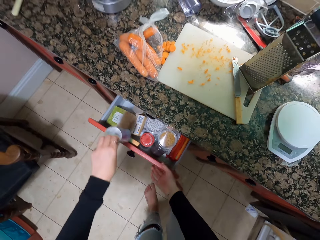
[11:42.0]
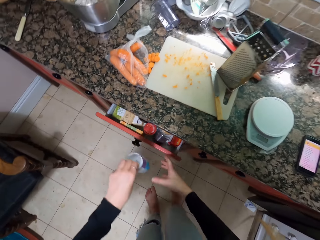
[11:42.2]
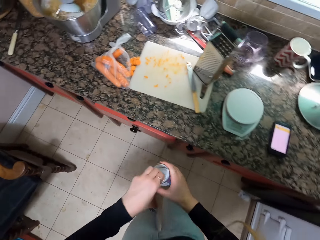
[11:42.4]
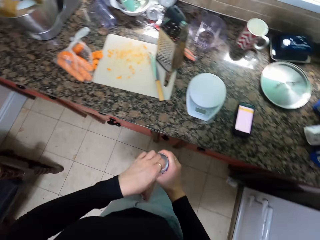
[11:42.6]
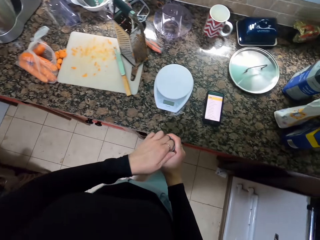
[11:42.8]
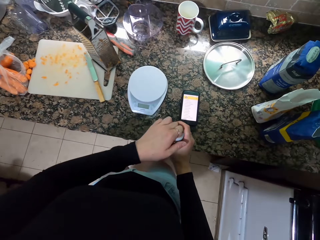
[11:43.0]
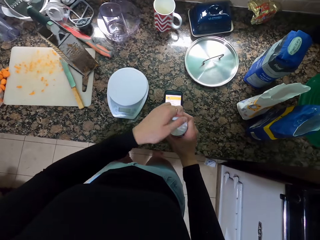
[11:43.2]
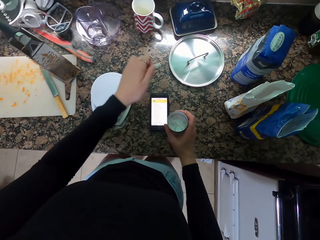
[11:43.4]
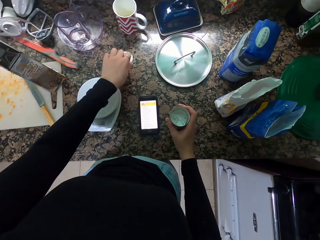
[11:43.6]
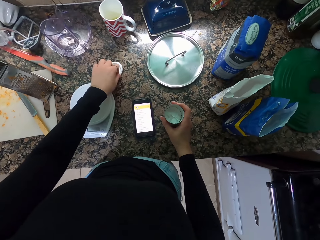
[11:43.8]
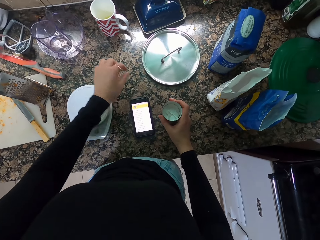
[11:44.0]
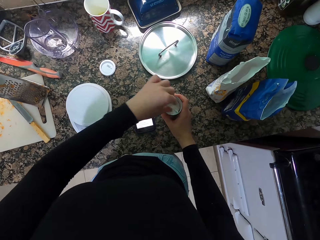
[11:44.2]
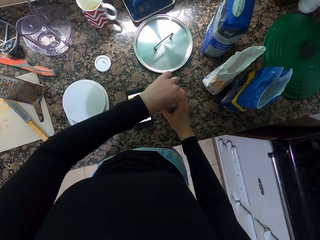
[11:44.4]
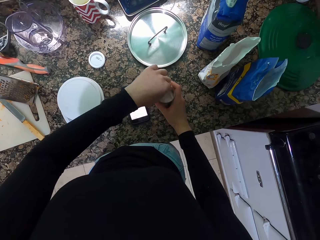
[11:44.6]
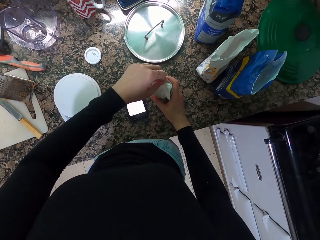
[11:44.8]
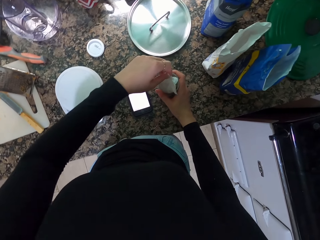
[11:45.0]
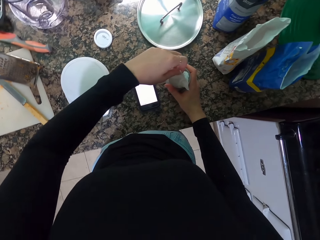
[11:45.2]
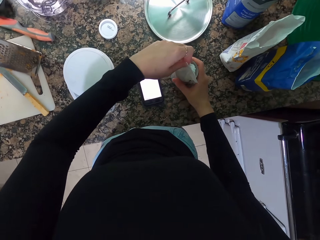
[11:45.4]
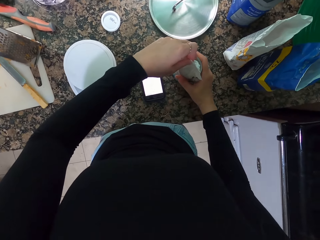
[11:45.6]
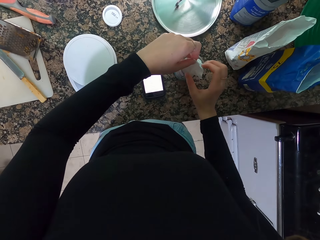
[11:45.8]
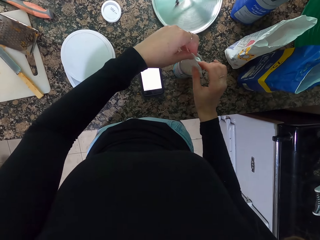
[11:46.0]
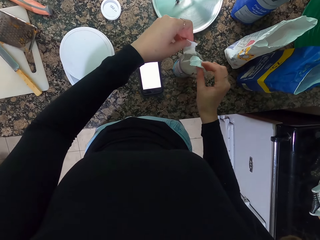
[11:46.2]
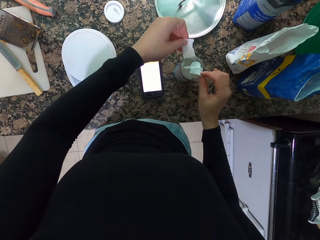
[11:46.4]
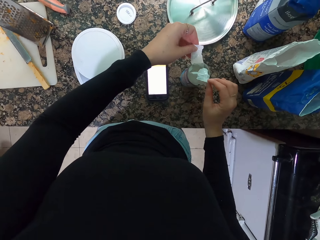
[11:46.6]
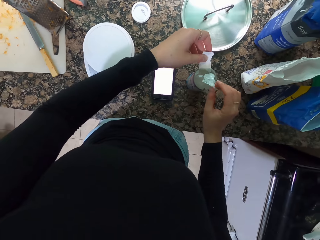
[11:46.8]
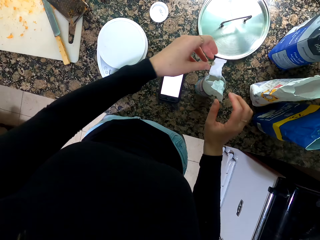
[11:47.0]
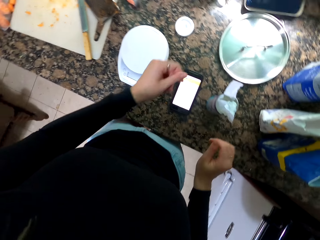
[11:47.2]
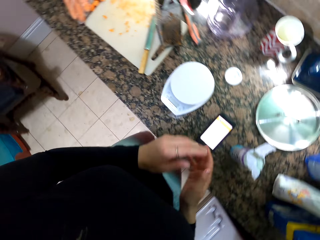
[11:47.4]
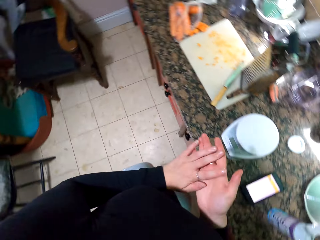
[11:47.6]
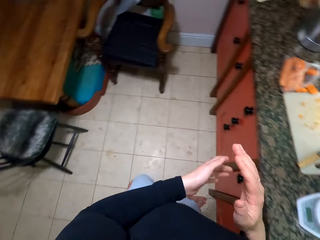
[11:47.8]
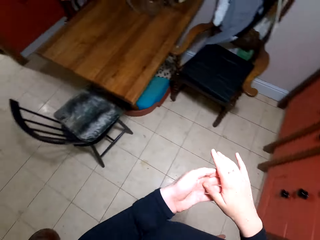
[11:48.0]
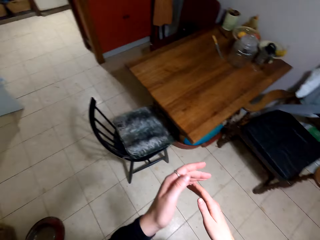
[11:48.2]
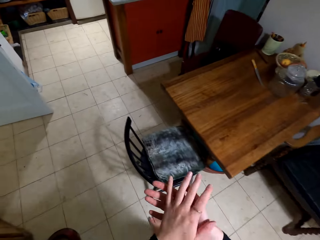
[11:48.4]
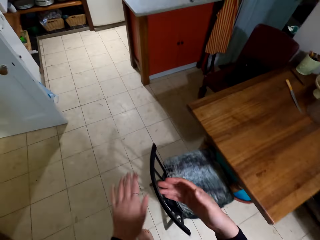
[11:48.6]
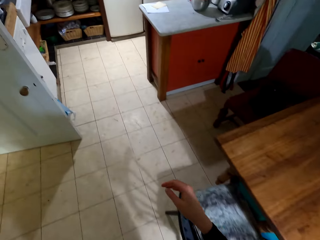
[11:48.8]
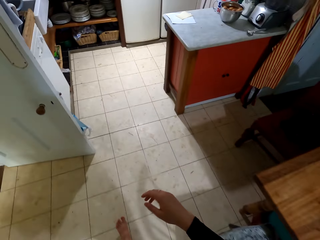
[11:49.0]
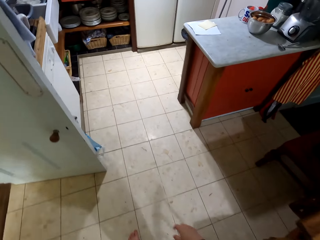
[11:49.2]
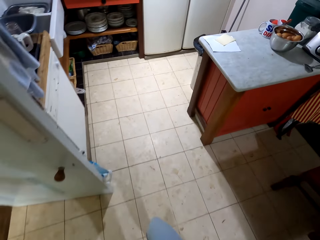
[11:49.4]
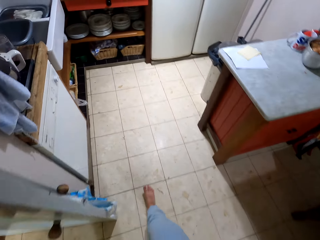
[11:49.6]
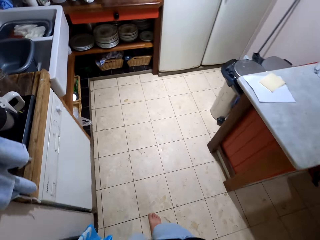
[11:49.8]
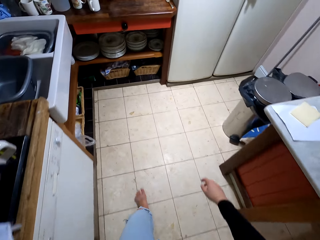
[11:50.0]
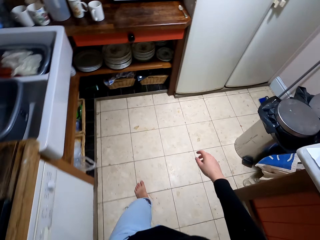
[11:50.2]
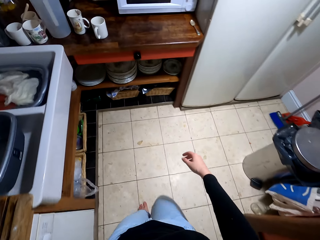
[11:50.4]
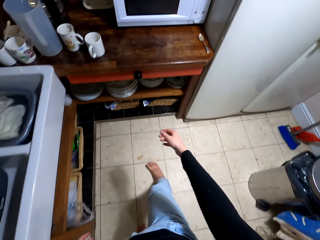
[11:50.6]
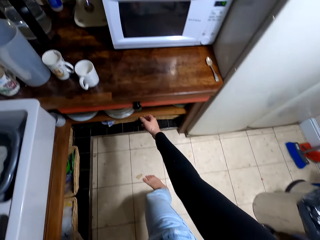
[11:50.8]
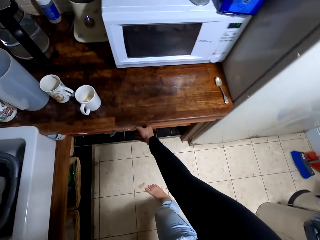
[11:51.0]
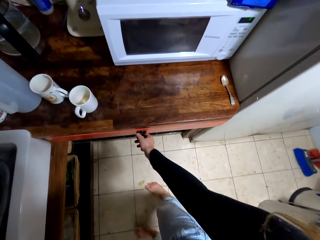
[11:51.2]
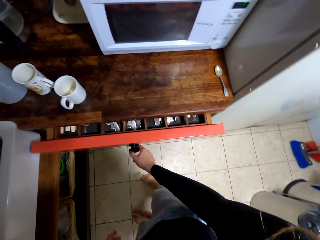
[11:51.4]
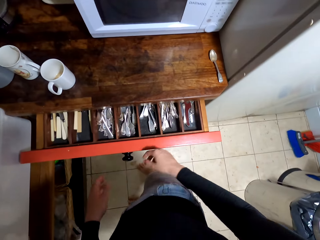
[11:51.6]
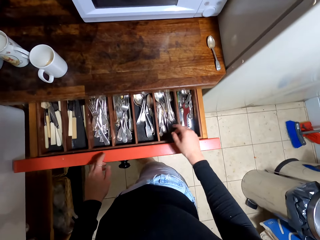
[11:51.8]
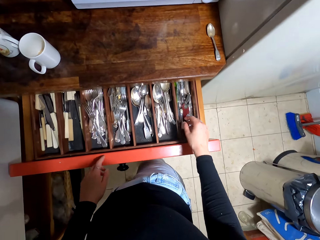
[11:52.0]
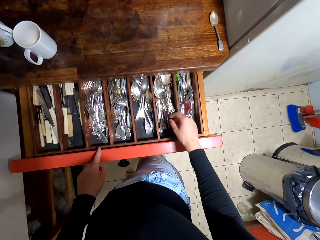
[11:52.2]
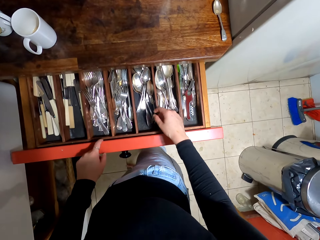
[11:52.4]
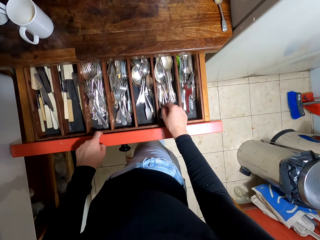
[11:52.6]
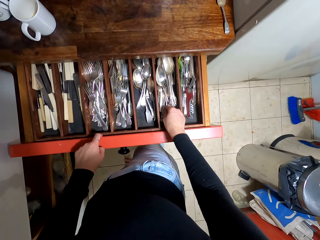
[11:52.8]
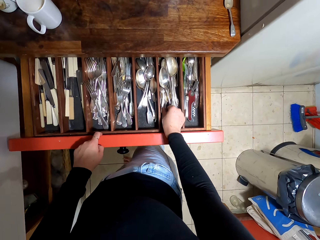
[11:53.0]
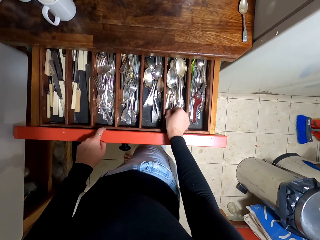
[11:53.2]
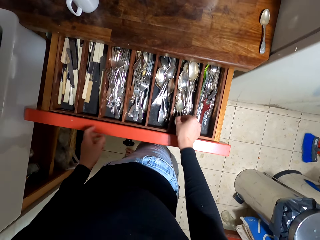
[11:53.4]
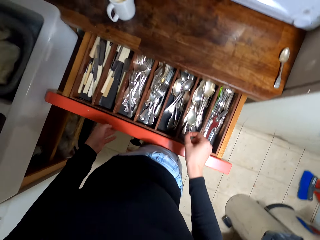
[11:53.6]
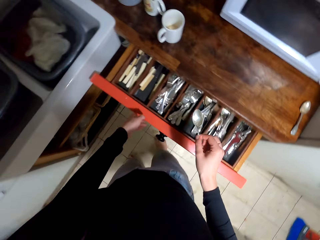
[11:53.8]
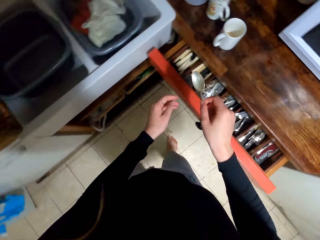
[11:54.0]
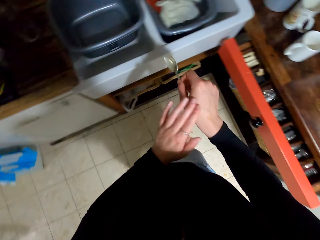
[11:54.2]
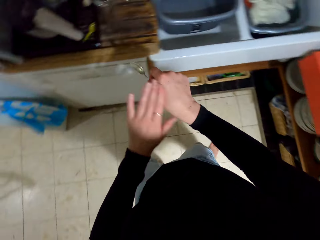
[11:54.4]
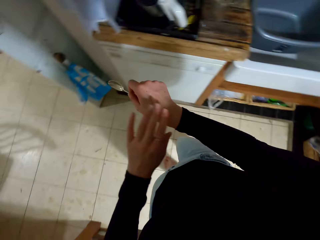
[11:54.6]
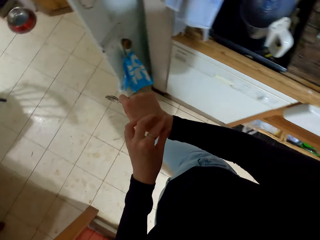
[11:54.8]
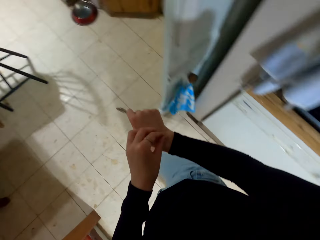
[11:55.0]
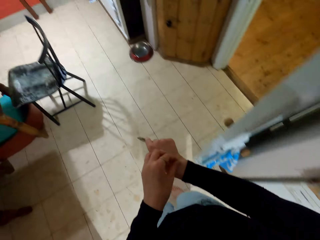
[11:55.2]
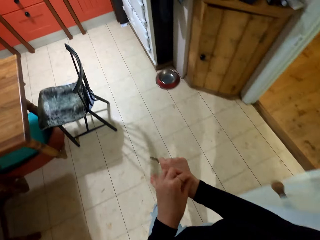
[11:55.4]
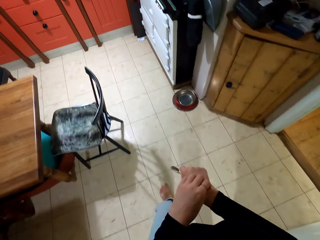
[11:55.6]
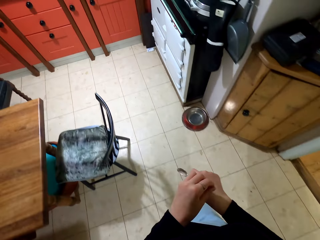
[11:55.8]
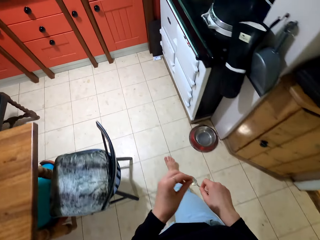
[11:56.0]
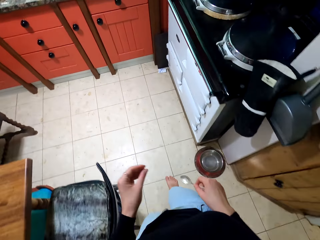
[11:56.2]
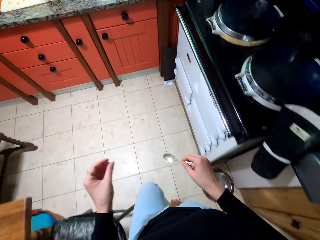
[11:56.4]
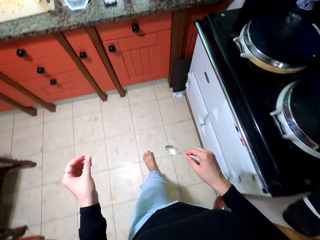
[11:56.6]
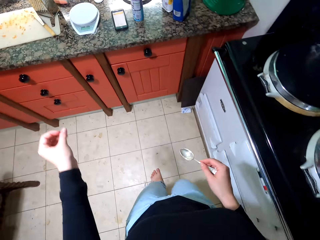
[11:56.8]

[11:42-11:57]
The camera wearer picks up the container. He pushes the drawer. He opens the container. He puts down the lid. He holds the paper. He rubs his hands. He walks away from the countertop and takes a spoon. He pulls the drawer. He picks up the spoon. He pushes the drawer. He walks away from the drawer. He wipes his hand.

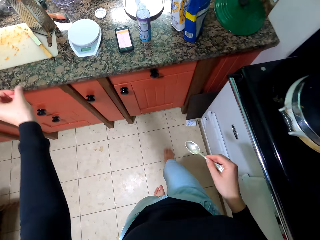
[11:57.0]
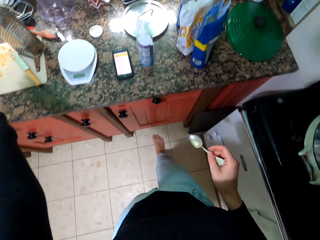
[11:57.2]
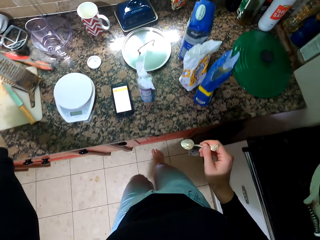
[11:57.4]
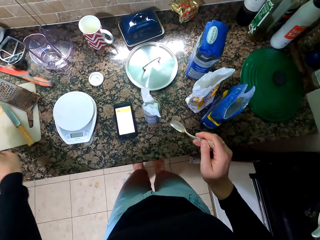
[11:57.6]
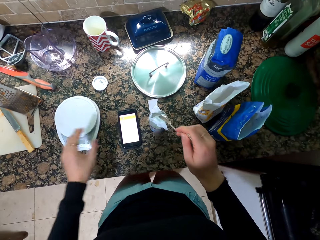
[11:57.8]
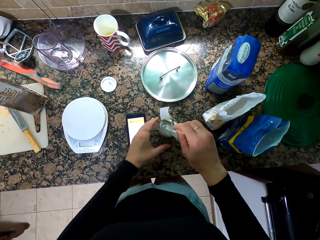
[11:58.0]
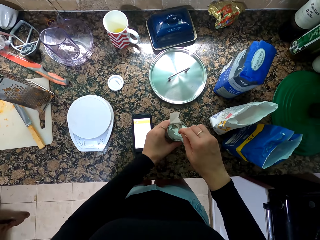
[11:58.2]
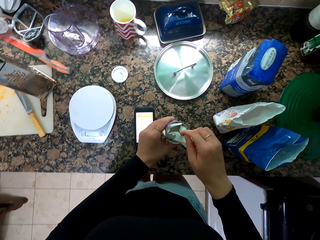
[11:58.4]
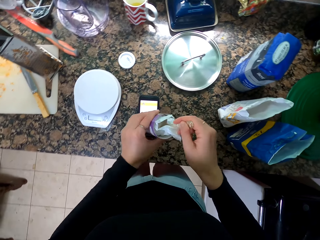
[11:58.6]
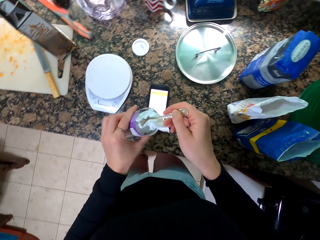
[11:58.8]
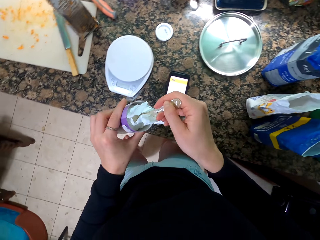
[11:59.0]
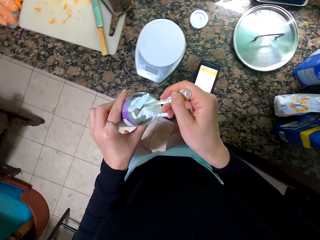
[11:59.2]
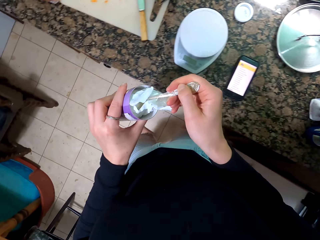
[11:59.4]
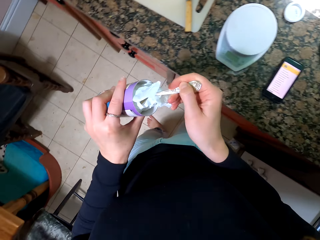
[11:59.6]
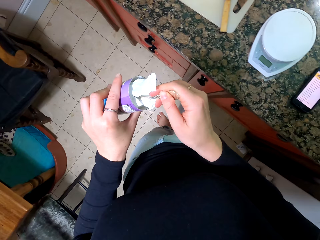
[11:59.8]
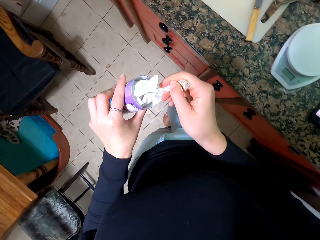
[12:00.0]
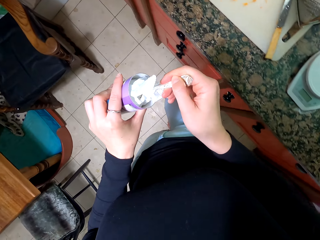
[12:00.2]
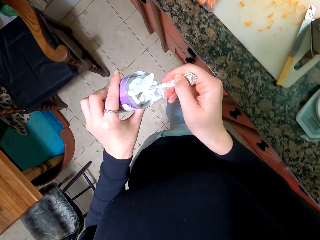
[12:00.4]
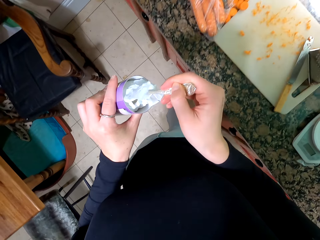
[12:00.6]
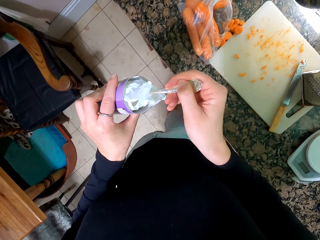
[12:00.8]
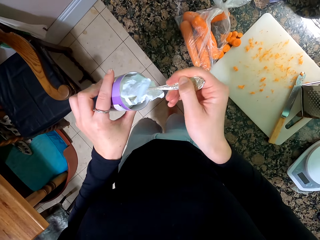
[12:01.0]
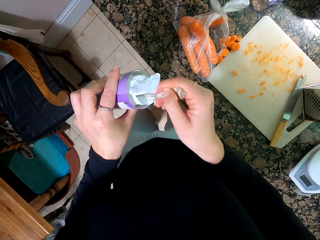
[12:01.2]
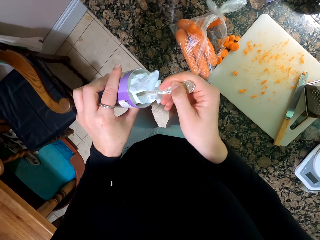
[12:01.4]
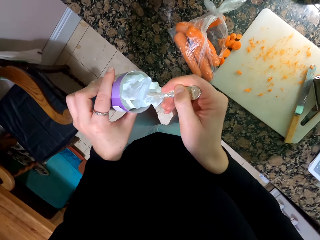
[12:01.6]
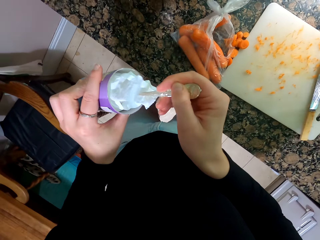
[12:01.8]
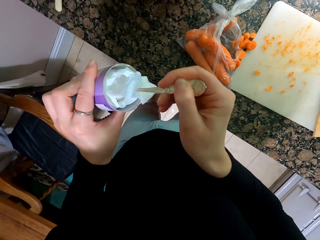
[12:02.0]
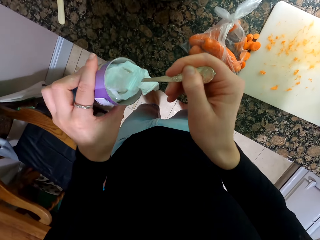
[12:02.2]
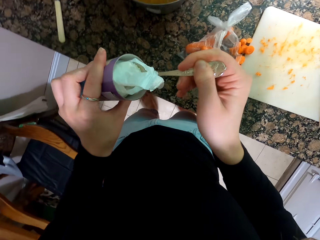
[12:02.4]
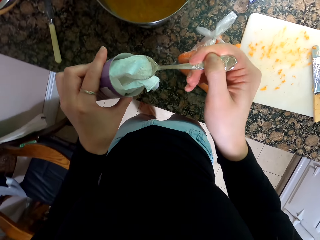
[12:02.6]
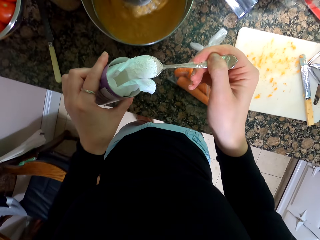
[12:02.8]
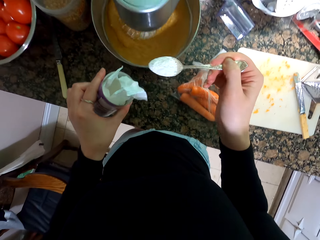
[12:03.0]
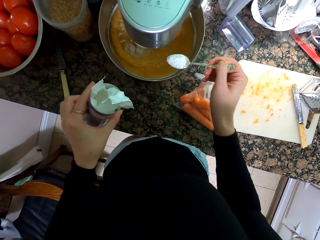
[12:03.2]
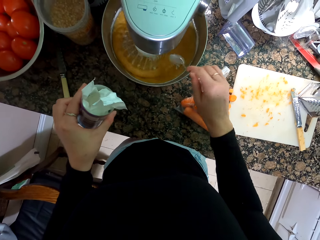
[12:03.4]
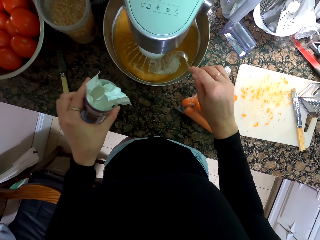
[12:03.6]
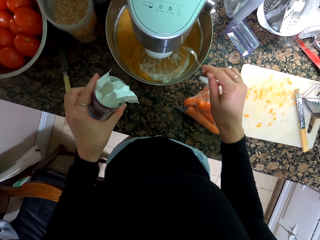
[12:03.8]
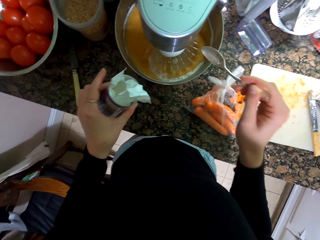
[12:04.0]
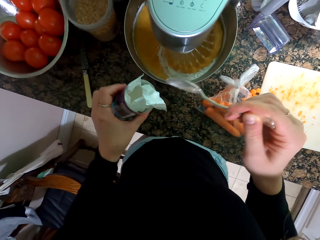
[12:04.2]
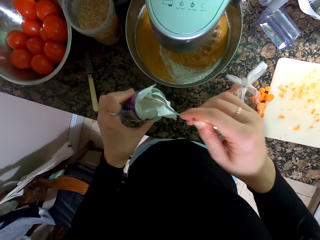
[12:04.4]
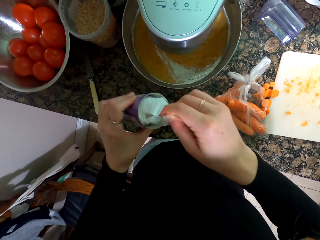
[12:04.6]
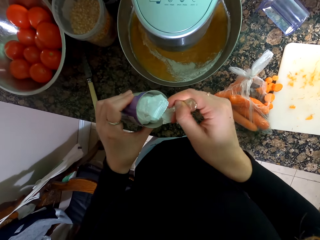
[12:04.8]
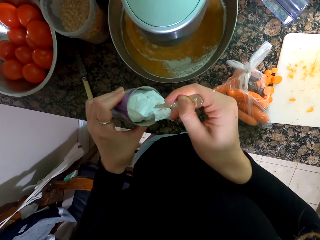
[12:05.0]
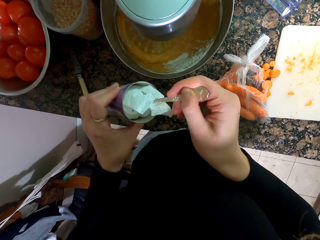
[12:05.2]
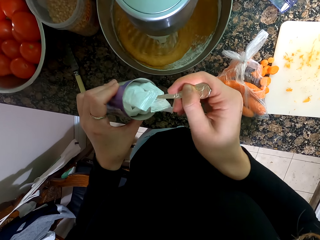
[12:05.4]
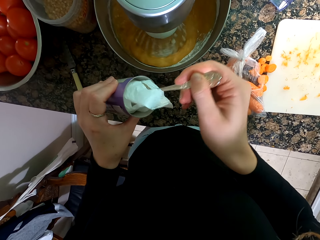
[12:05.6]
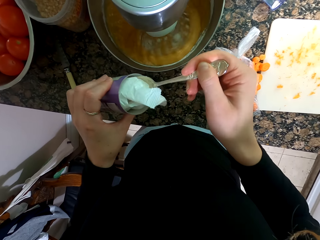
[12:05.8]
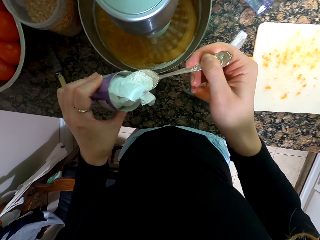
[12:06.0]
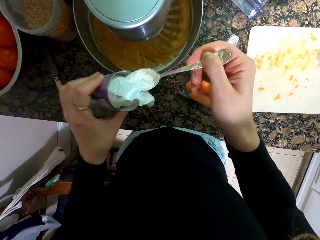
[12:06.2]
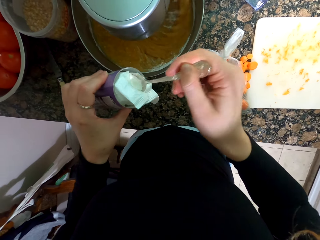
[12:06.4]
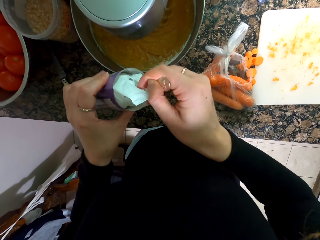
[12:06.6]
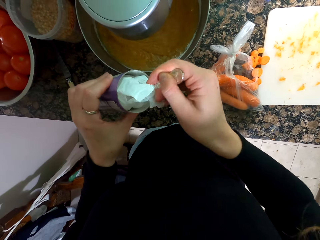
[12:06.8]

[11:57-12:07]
The camera wearer holds the container. They scoop the powder. They put two spoons of the powder in the bowl. They scoop the powder.
